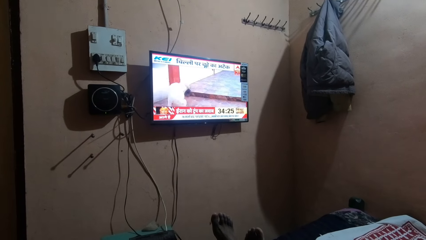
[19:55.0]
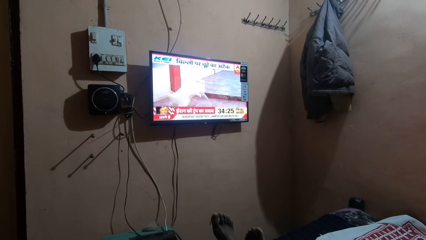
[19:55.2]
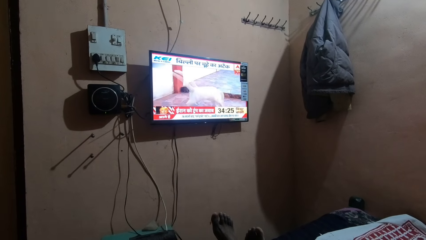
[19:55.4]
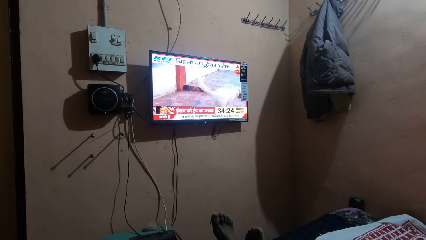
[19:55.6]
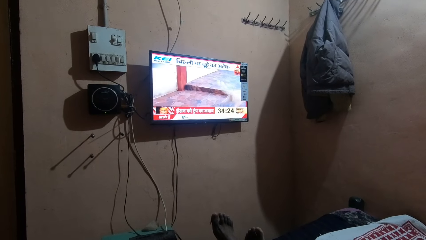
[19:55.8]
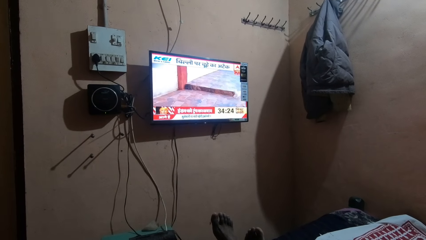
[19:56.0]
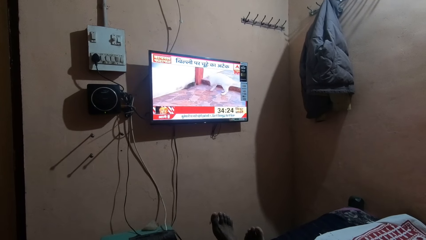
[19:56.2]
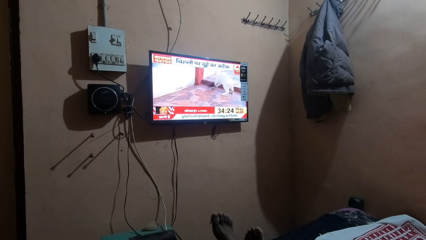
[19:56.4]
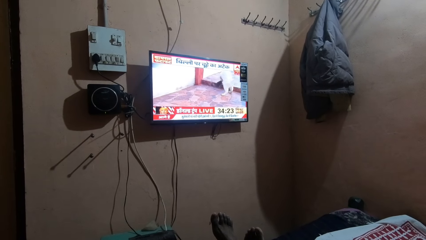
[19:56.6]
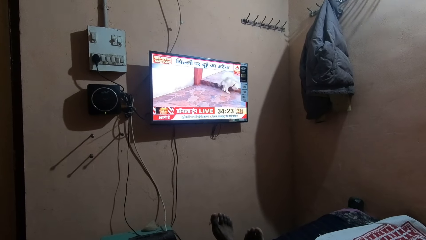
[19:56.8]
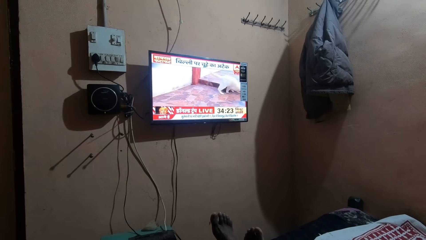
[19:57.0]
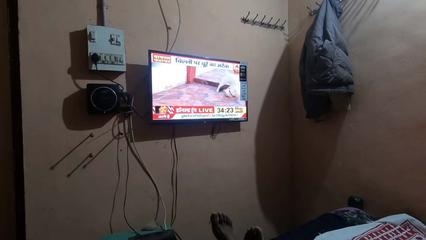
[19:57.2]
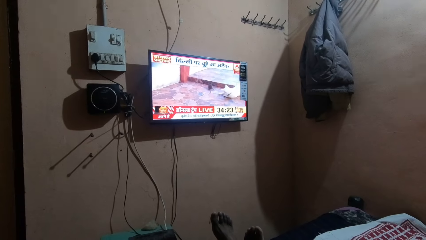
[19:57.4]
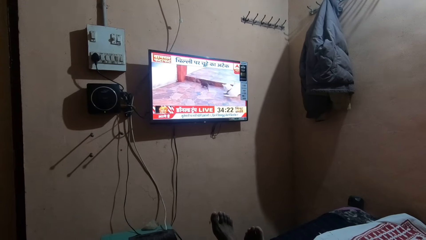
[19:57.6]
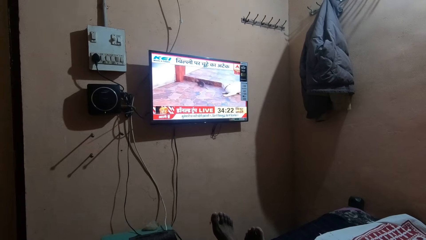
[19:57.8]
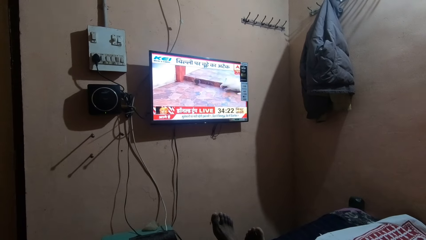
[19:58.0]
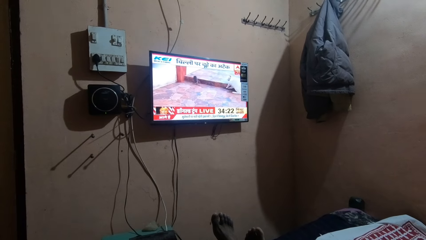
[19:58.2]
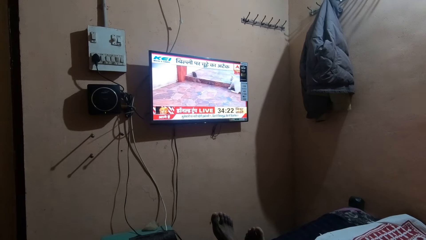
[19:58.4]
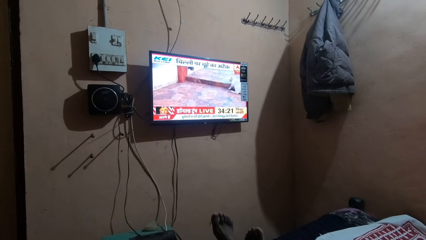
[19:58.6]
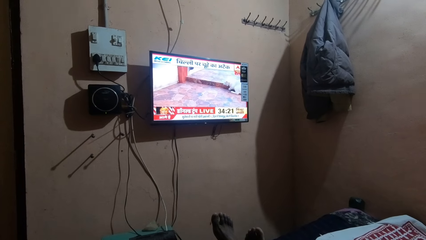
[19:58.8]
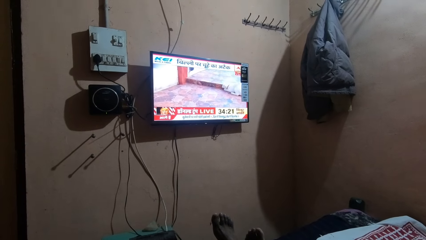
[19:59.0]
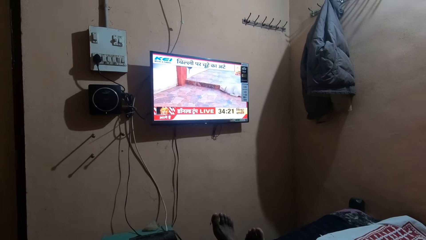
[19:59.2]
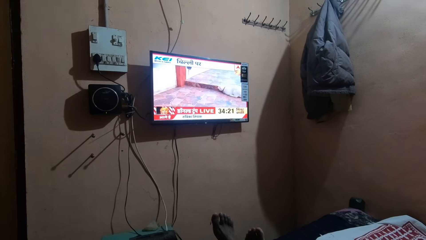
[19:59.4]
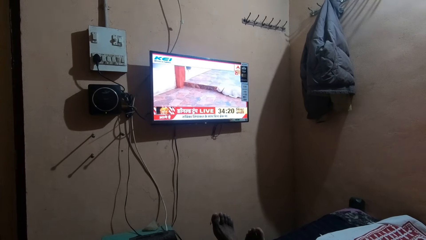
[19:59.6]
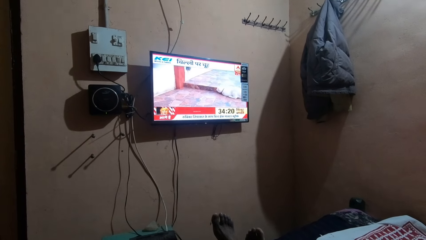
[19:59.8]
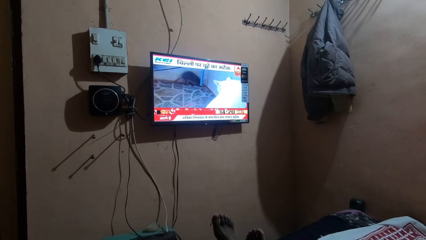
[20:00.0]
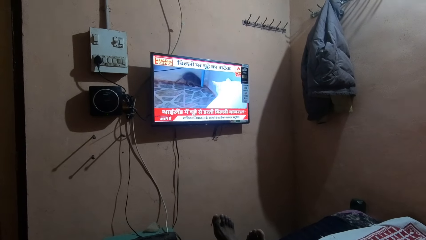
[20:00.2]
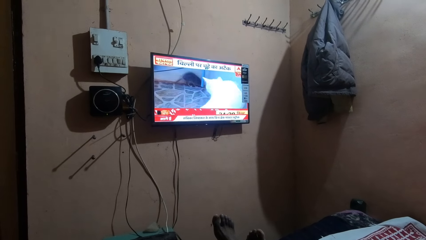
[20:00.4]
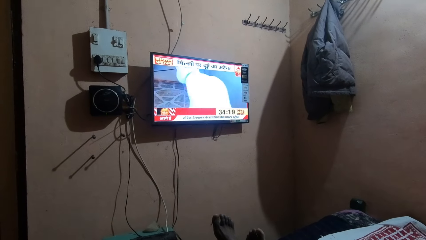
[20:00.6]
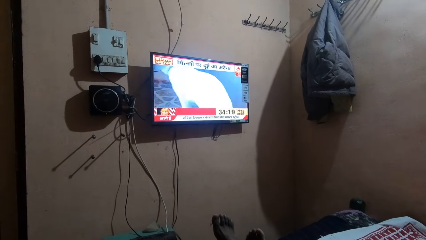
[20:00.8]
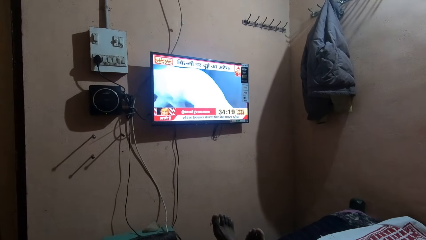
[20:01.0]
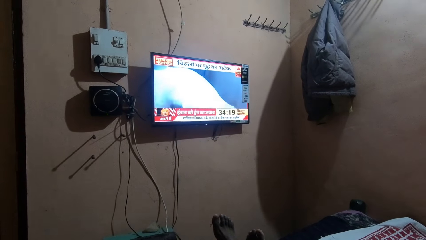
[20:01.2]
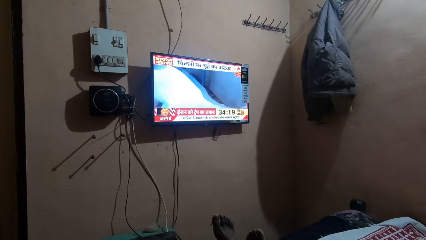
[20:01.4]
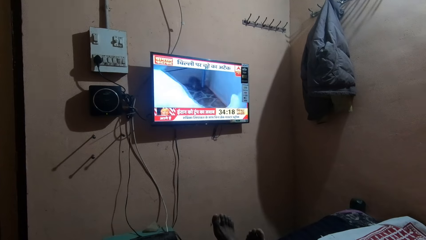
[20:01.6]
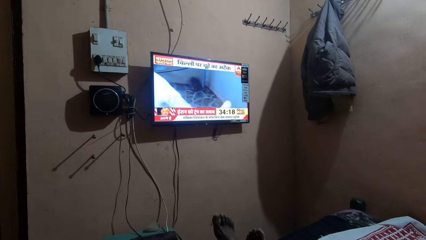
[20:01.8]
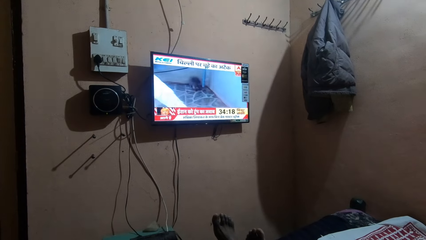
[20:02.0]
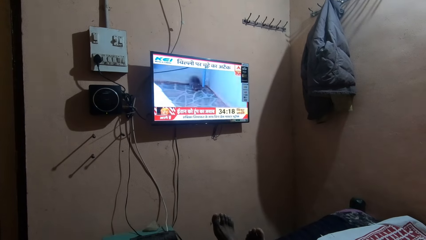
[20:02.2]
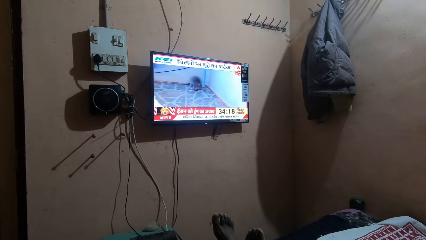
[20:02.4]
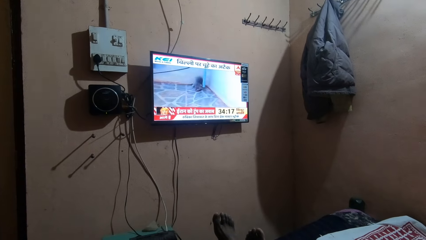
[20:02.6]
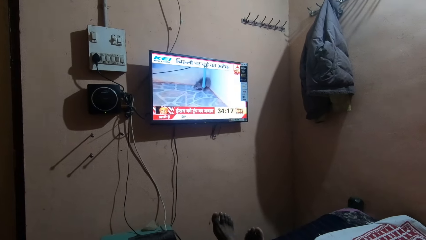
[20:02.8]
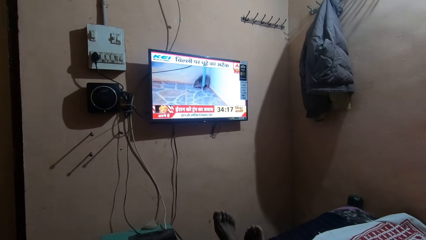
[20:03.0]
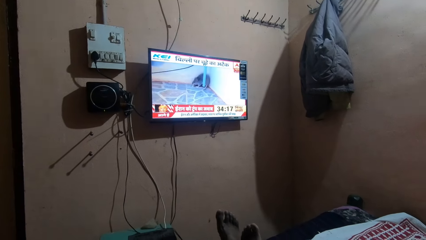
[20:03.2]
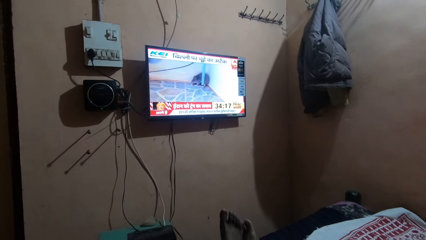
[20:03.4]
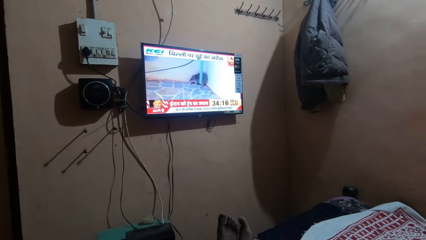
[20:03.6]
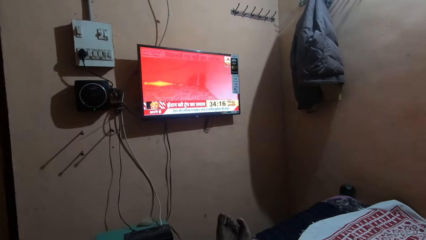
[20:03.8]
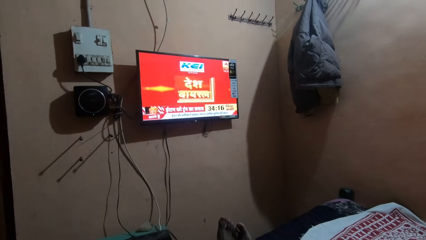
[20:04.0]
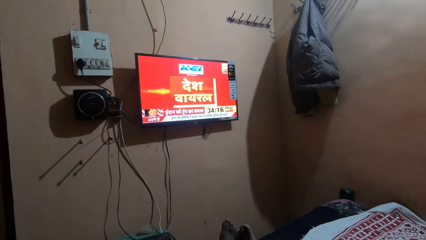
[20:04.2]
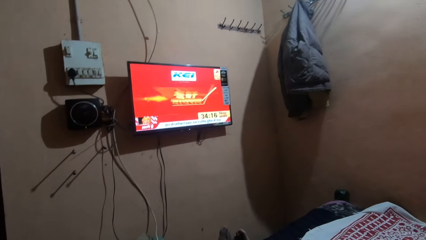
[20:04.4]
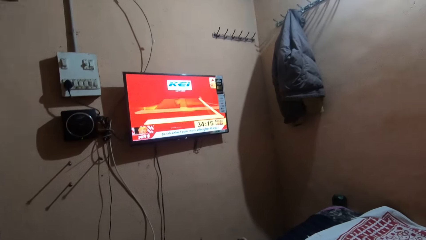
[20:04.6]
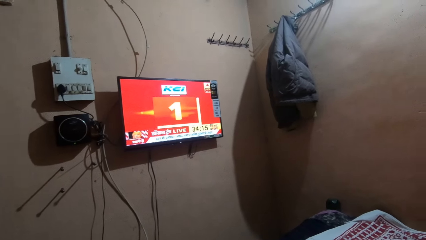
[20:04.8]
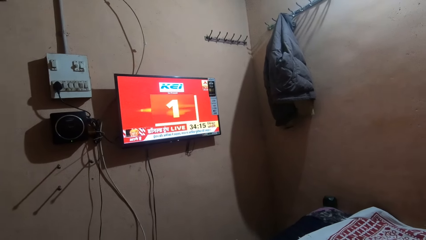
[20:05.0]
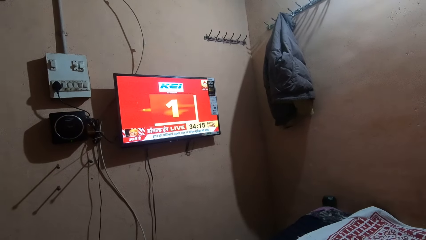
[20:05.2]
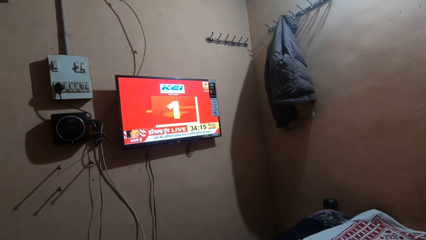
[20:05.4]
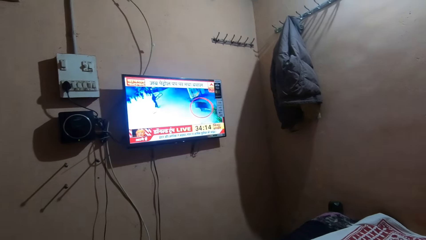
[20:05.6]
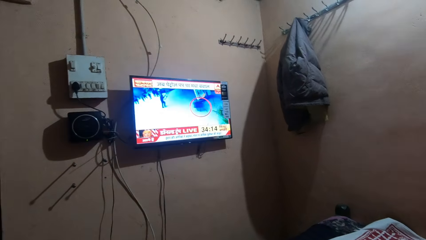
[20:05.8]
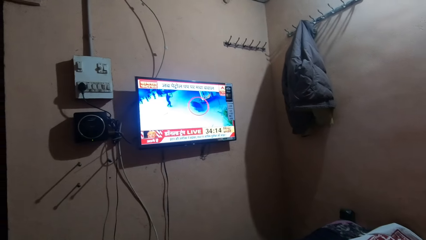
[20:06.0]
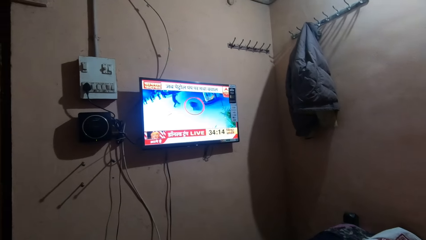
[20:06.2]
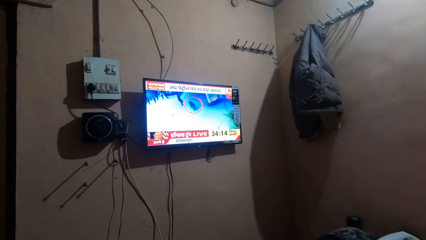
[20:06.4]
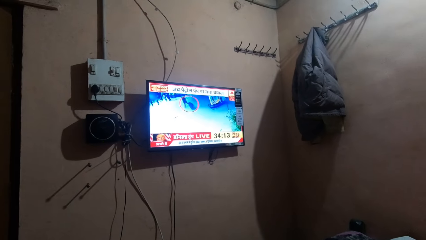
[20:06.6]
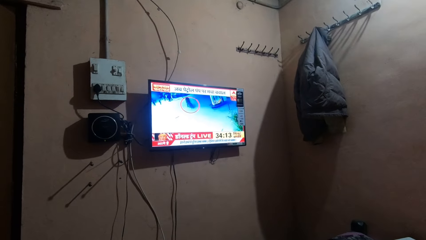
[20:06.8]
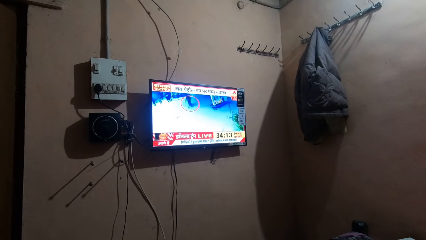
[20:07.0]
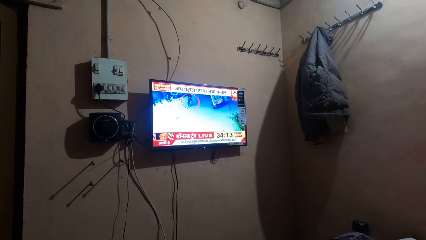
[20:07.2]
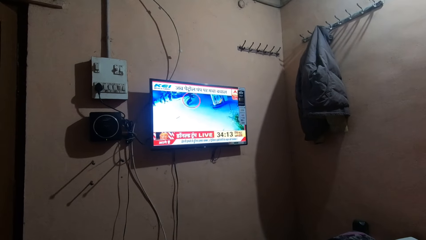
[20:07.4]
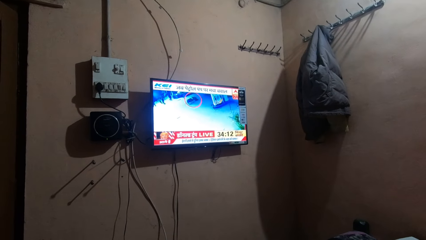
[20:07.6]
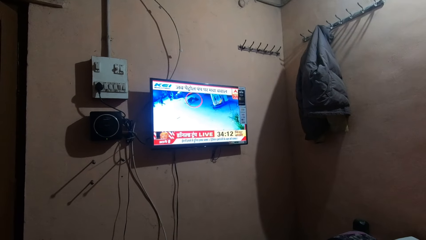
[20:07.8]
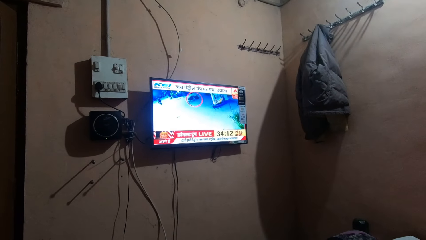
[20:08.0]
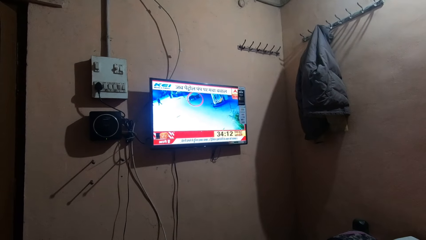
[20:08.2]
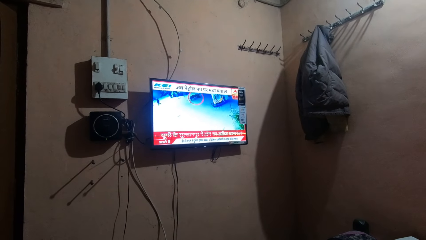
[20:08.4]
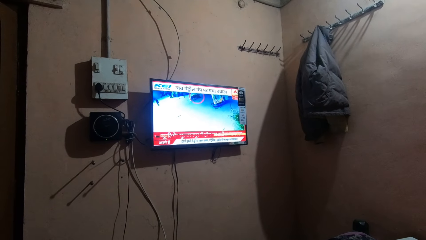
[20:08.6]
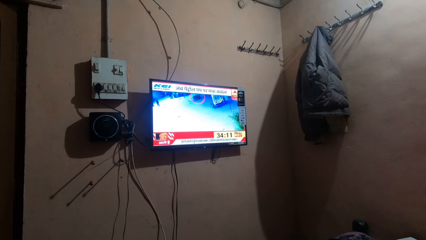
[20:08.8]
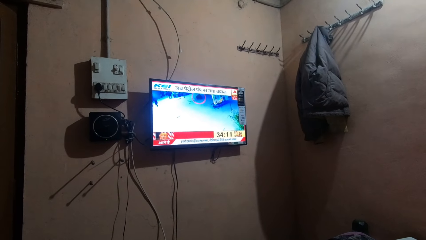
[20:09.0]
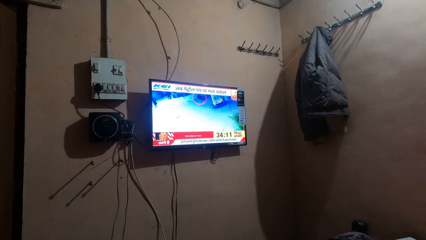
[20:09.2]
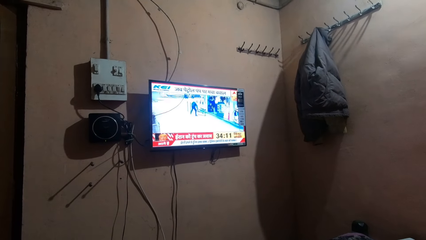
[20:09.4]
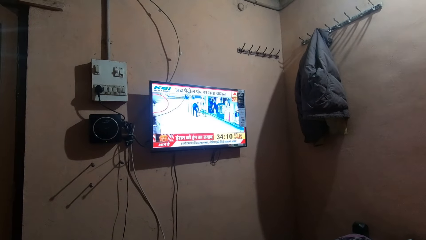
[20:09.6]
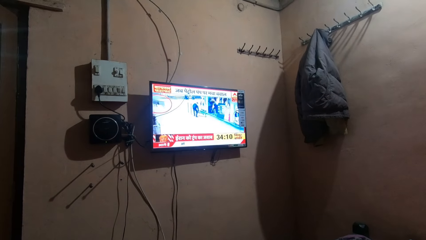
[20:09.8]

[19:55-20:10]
The camera wearer moves the camera around.
